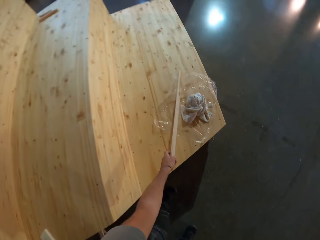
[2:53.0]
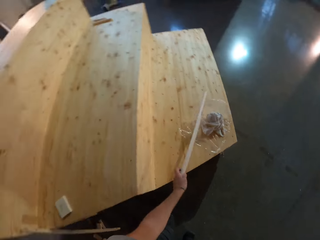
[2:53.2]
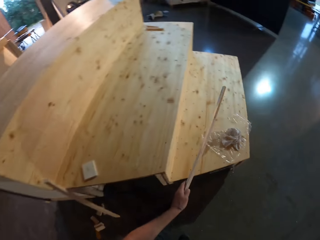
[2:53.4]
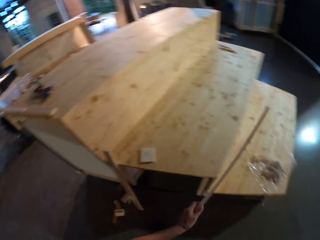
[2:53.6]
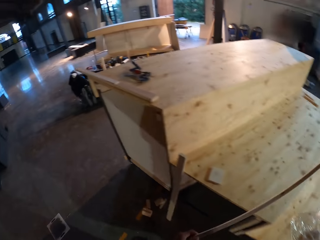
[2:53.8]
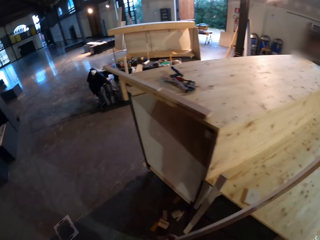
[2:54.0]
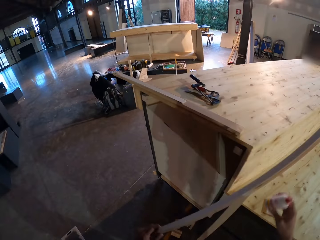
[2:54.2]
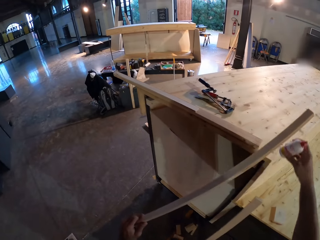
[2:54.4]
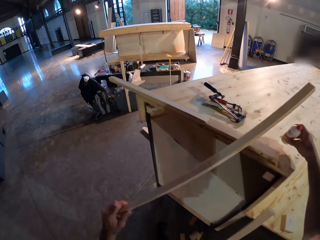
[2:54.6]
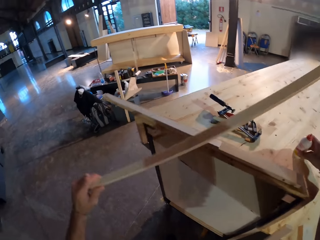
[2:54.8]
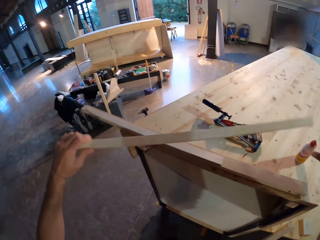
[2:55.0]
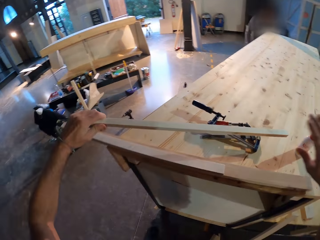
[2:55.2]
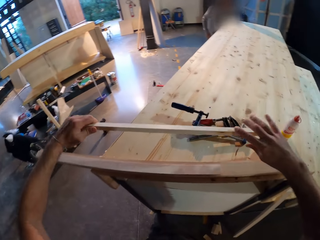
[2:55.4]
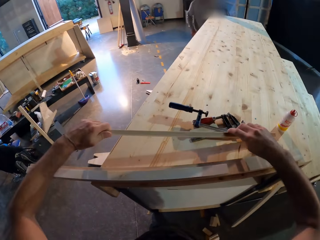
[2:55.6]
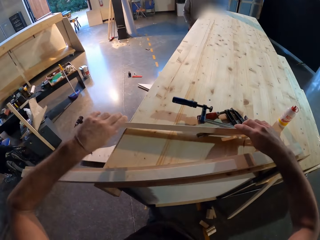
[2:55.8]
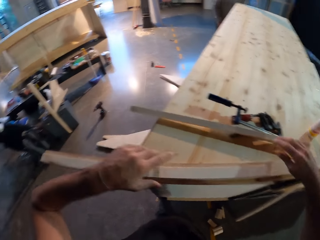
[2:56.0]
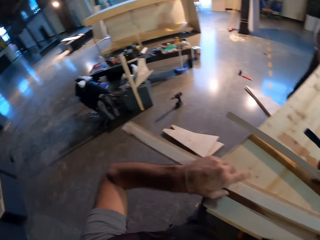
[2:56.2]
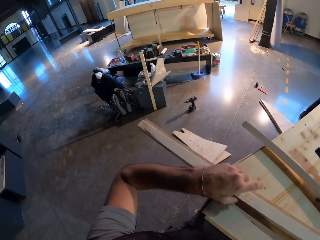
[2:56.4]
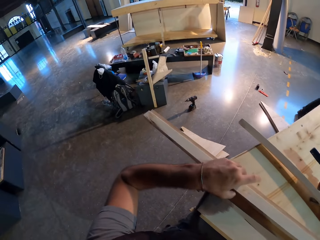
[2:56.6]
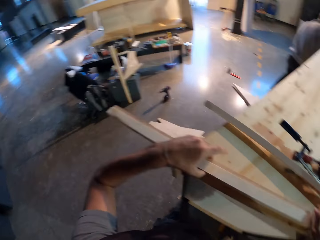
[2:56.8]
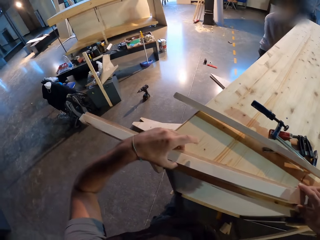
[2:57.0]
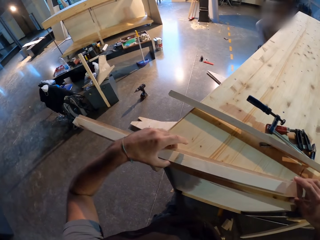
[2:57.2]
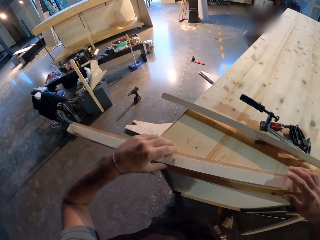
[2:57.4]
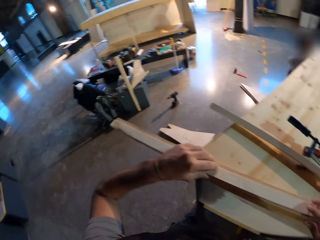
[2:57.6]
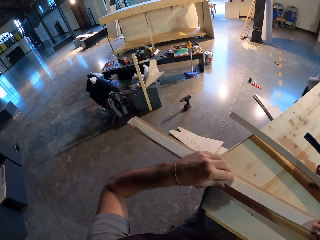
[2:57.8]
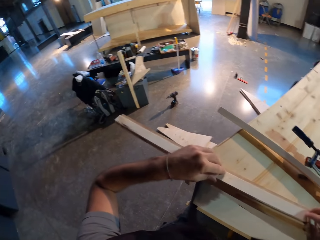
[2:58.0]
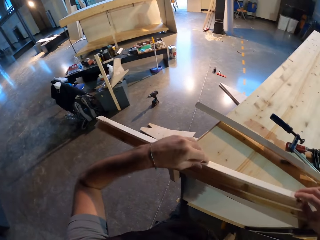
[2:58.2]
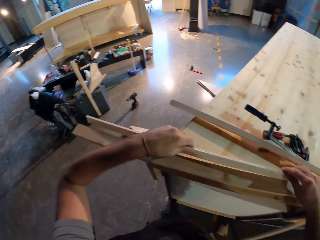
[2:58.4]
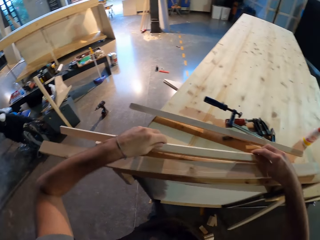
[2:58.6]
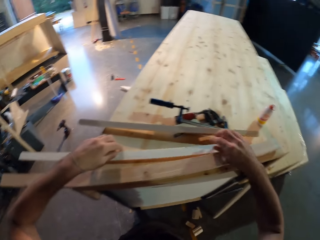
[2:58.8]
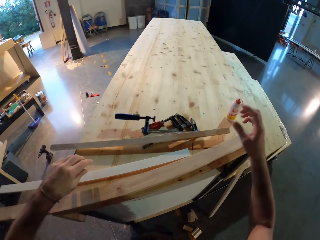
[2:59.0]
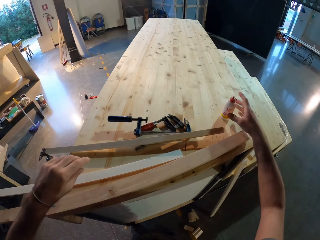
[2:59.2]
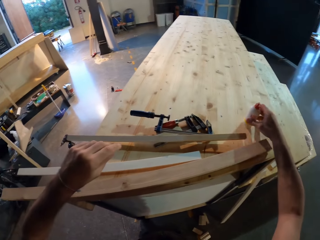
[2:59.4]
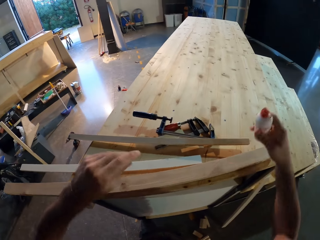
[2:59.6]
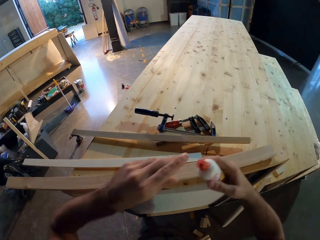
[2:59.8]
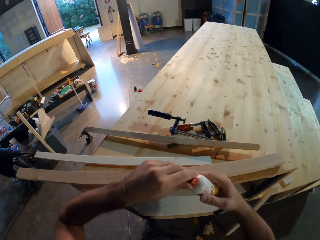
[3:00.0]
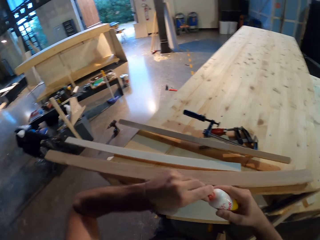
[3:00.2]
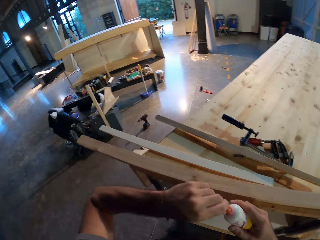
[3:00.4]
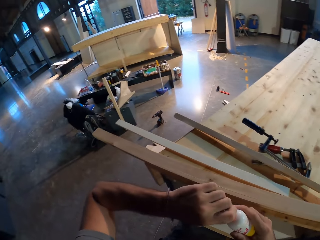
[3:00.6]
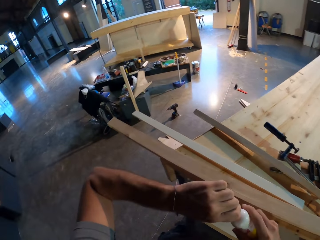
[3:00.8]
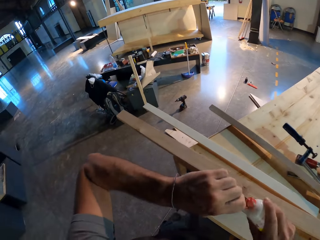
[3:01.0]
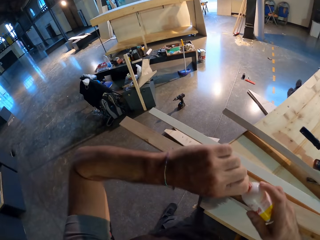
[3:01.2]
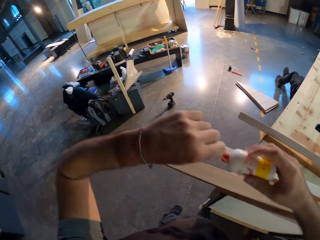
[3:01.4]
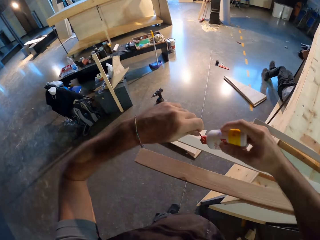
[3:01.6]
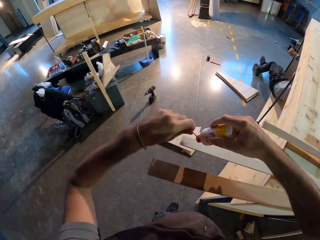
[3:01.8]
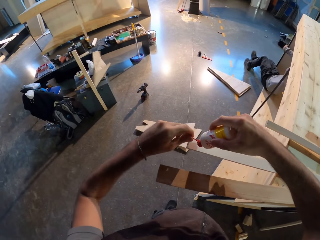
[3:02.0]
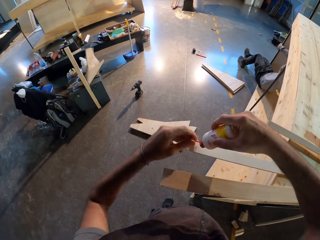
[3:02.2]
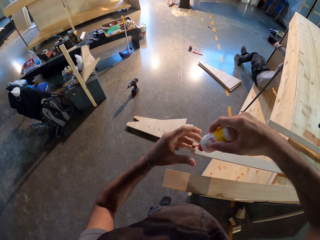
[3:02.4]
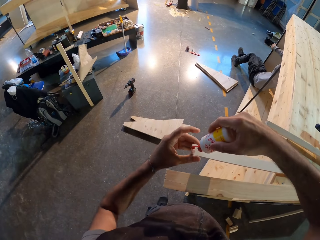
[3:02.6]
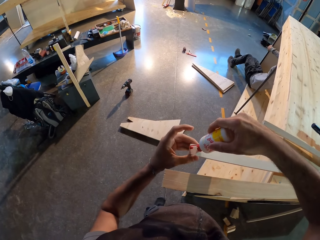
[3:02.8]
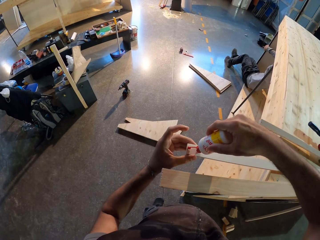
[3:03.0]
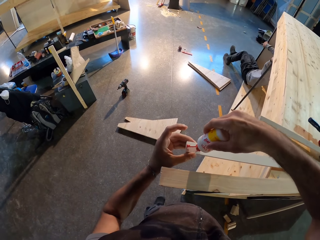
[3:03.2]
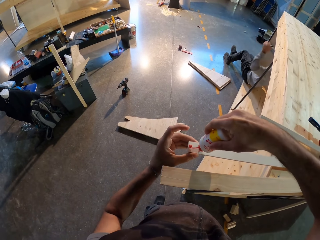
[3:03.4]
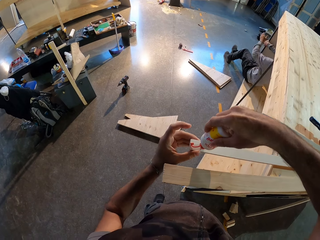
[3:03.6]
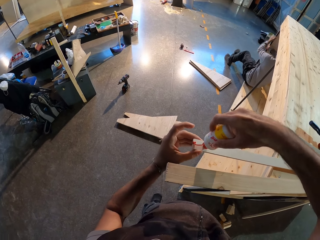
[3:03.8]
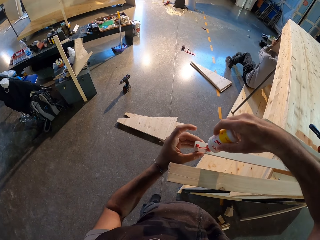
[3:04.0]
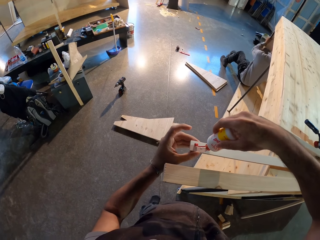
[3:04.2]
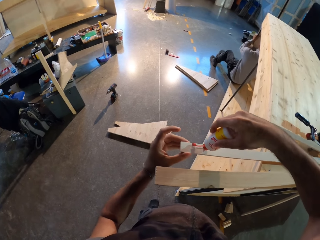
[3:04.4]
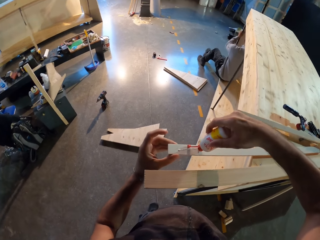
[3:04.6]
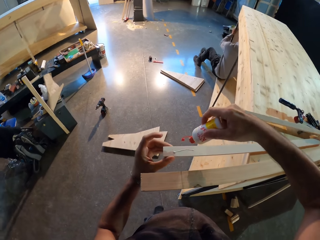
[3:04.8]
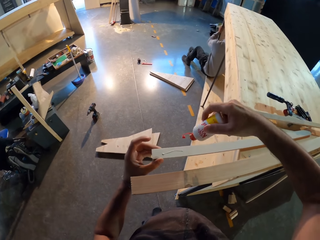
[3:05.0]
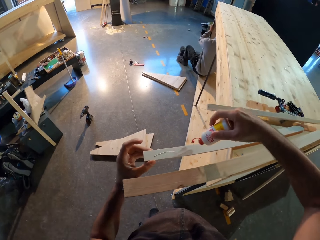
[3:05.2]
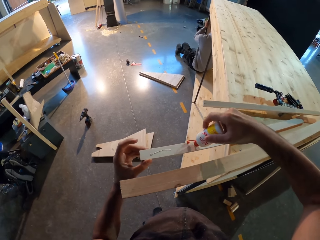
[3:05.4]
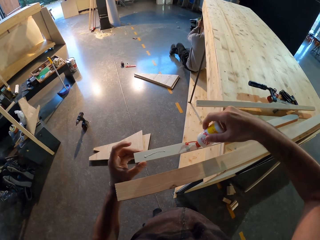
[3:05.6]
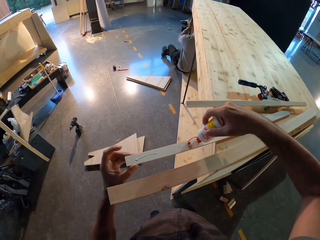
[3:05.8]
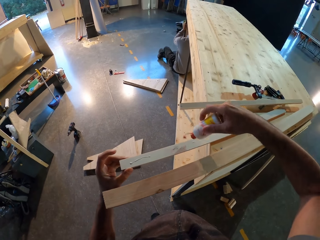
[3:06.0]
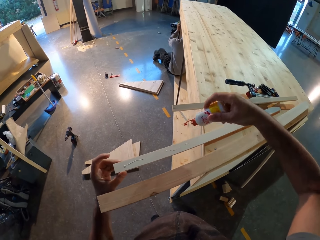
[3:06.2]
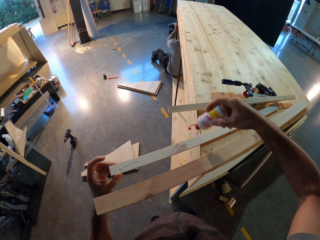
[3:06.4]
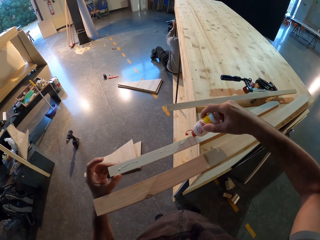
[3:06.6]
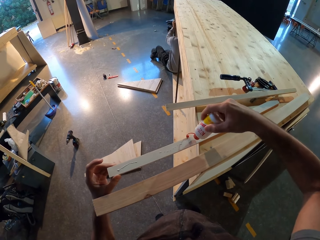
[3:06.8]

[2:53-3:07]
The camera wearer takes the wood from the ladder table with his left hand. He carries the wood along the stand. He drops the bottle of glue in his right hand on the ladder table. He drops the wood on the table ladder with both hands. He adjusts the attached wood pieces on the stand. A man enters the table ladder. The camera wearer takes the wood from the wood on the table ladder with both hands. He drops the wood on the stand. He takes the bottle from the table ladder with his right hand. He opens the bottle lid with his left hand. The man holds the table ladder with his left hand. The camera wearer applies gum from the bottle on the wood. The man works on the other end of the stand.

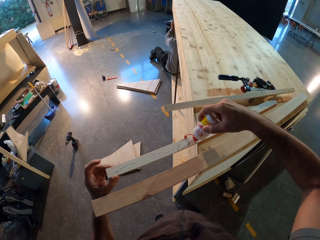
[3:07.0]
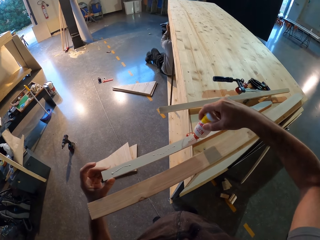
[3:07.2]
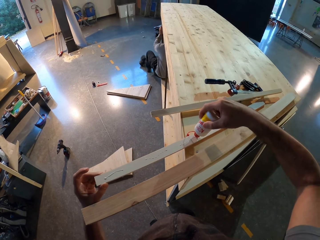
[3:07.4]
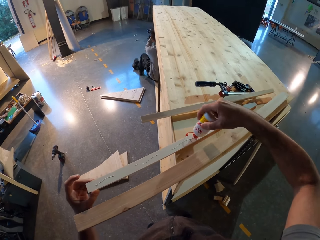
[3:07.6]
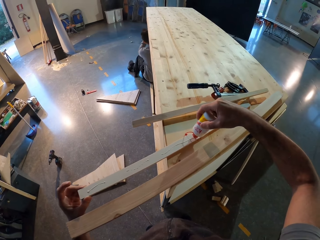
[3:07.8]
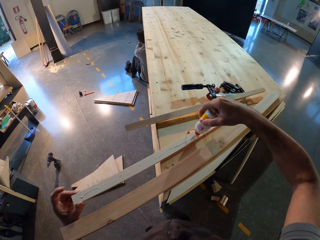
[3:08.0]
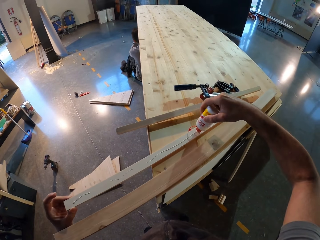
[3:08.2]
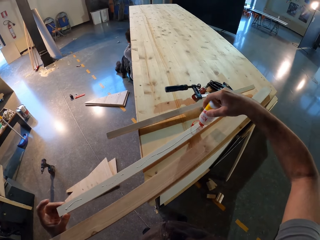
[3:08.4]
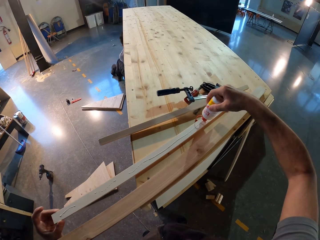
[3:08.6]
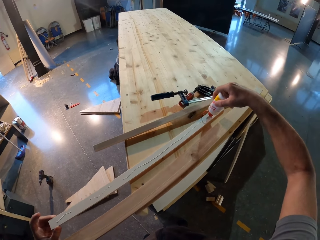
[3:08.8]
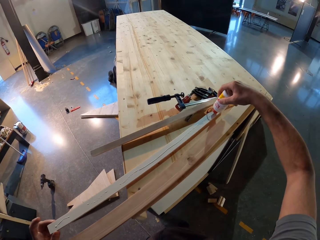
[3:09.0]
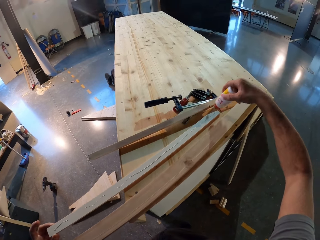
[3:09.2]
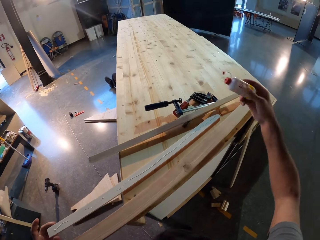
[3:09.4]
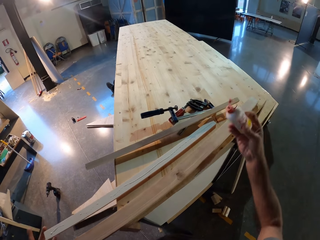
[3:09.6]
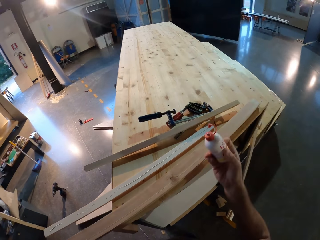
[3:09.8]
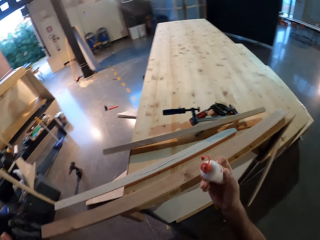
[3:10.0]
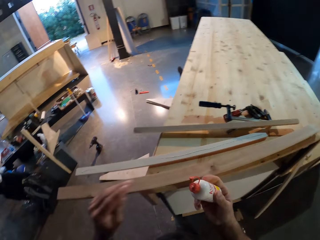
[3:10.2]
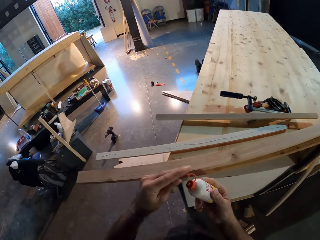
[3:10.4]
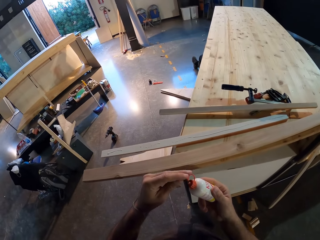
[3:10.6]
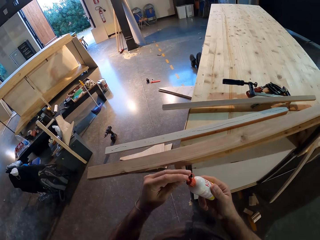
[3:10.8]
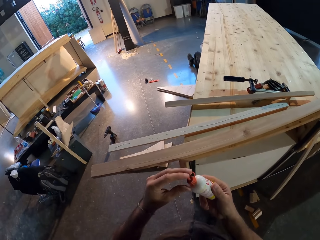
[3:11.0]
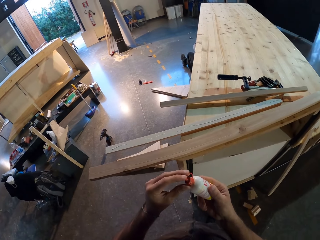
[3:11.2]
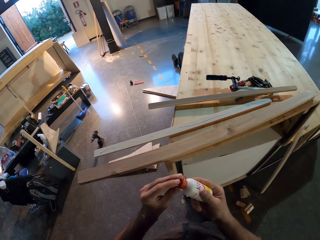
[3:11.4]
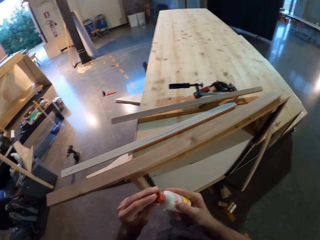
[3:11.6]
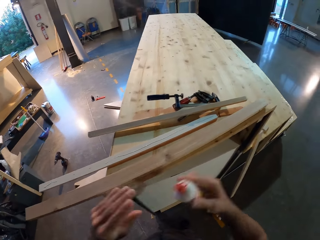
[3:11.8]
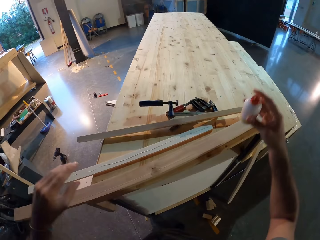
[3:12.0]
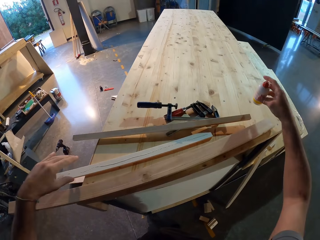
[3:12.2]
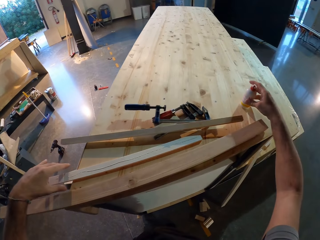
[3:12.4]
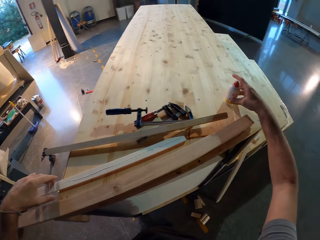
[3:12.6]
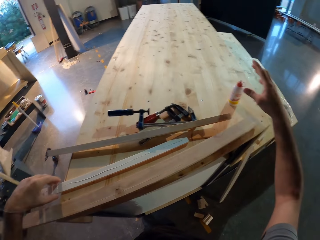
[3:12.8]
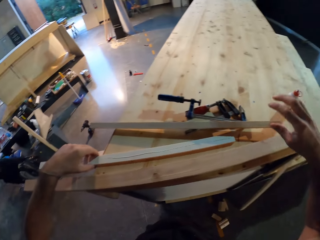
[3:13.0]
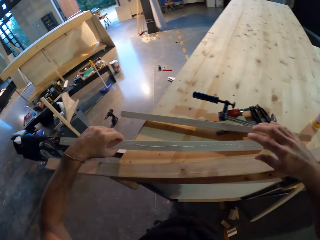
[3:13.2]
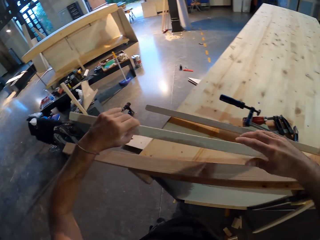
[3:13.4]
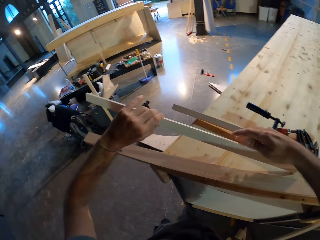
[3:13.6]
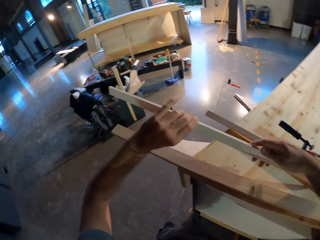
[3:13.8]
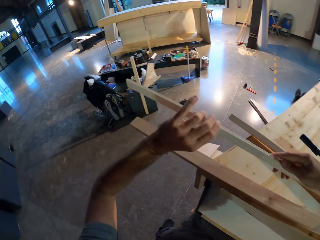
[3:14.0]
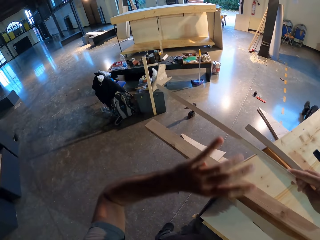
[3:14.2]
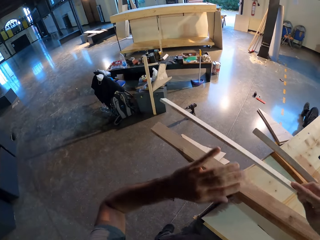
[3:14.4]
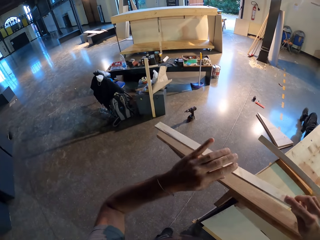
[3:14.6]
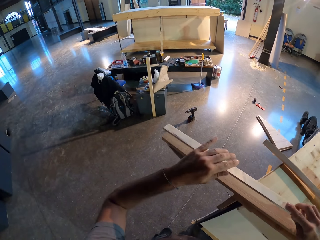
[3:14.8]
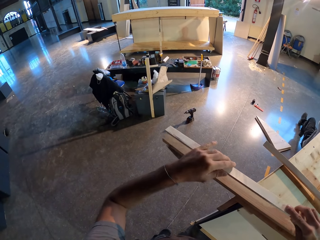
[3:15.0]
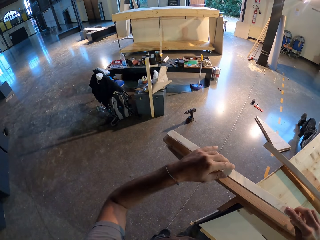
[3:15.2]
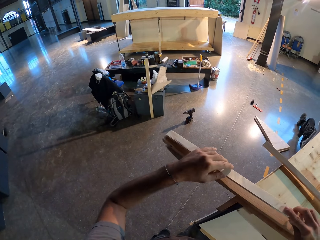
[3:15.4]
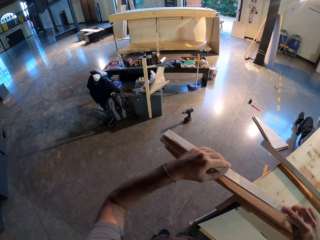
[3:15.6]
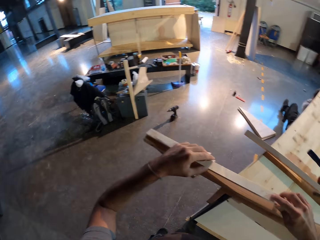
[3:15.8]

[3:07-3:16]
The camera wearer covers the bottle with the lid with his left hand. He drops the bottle of glue on the table ladder with his right hand. He takes the wood with glue from the table ladder with both hands.
